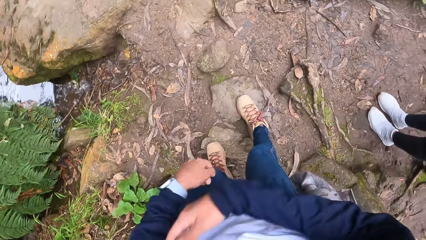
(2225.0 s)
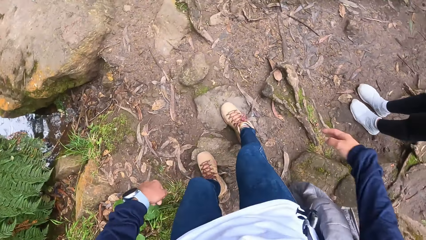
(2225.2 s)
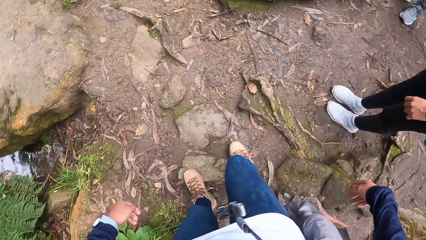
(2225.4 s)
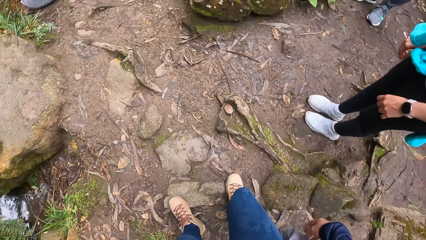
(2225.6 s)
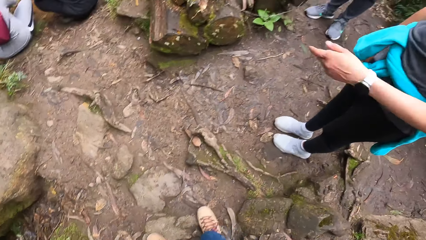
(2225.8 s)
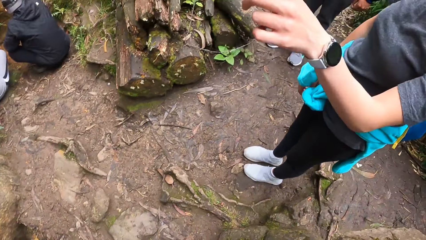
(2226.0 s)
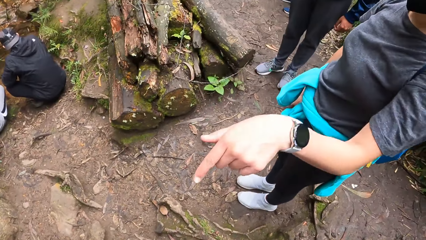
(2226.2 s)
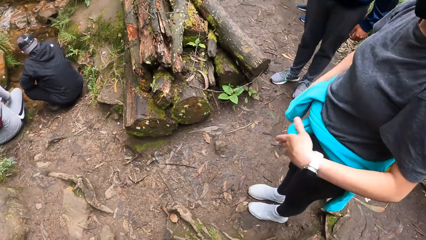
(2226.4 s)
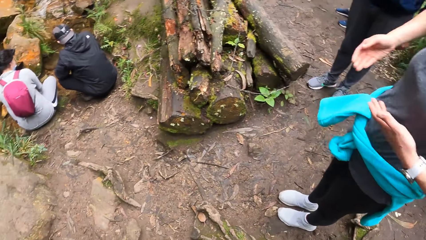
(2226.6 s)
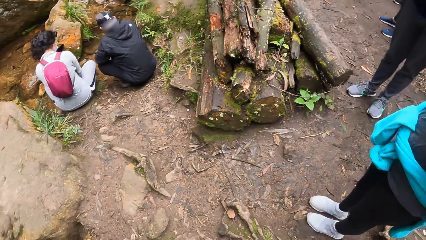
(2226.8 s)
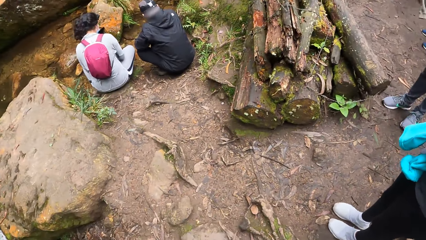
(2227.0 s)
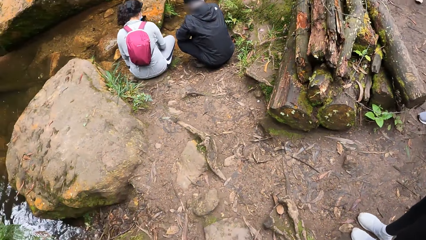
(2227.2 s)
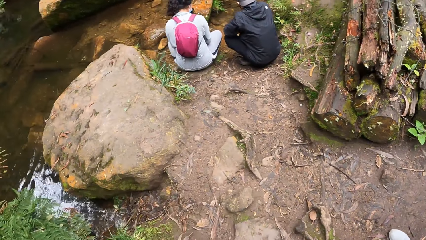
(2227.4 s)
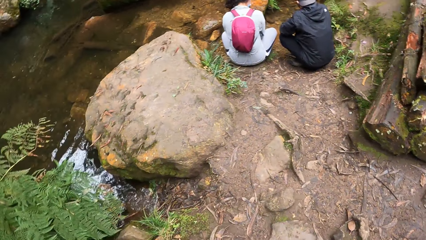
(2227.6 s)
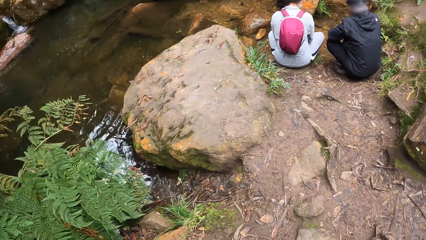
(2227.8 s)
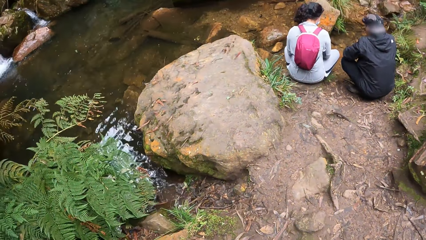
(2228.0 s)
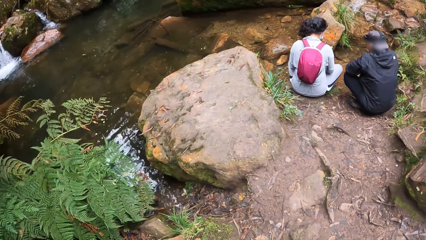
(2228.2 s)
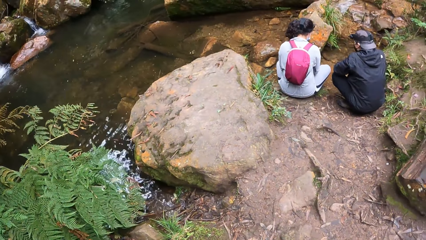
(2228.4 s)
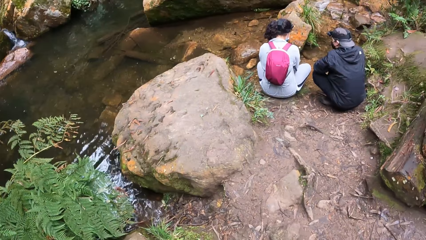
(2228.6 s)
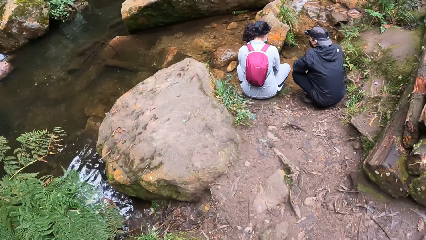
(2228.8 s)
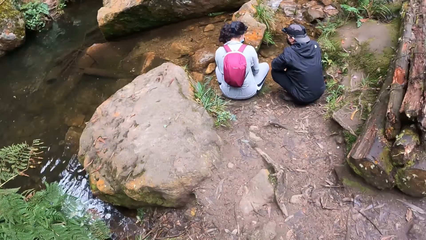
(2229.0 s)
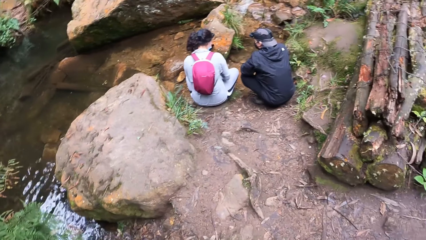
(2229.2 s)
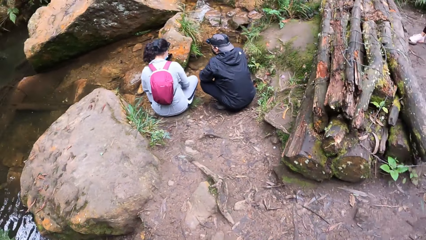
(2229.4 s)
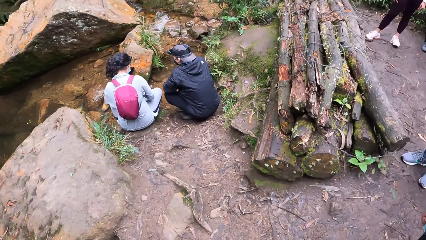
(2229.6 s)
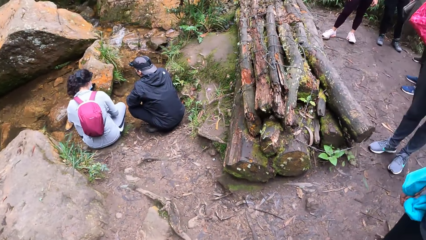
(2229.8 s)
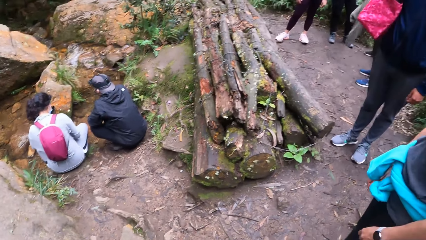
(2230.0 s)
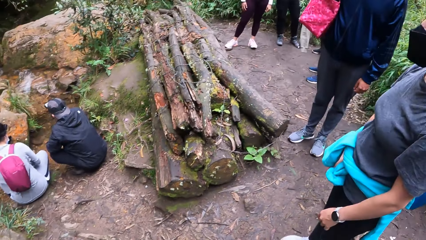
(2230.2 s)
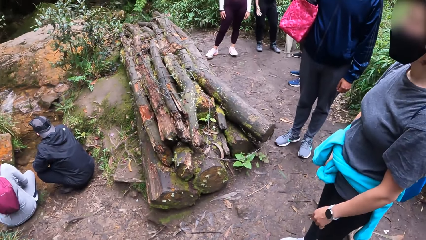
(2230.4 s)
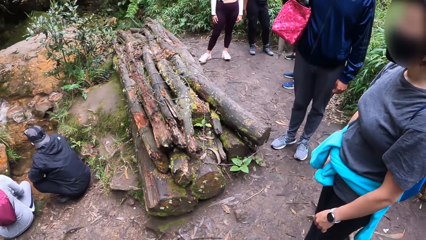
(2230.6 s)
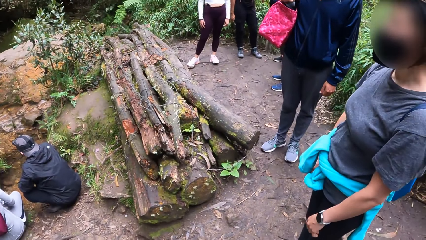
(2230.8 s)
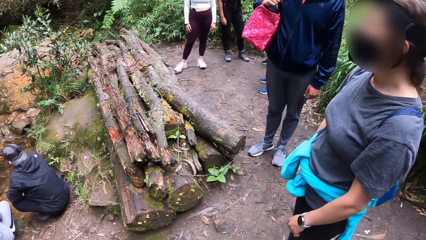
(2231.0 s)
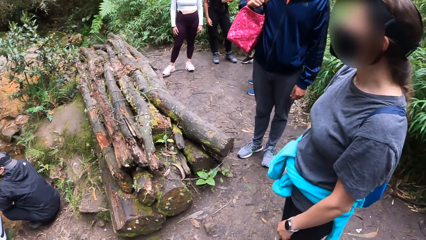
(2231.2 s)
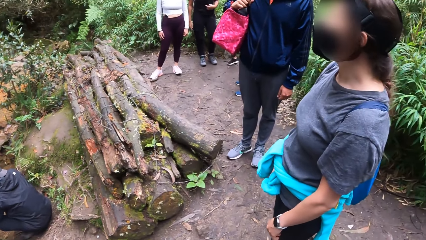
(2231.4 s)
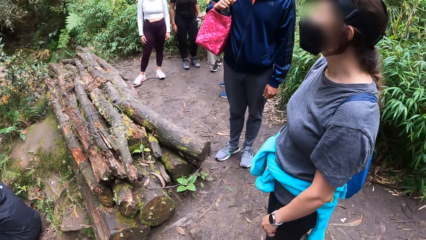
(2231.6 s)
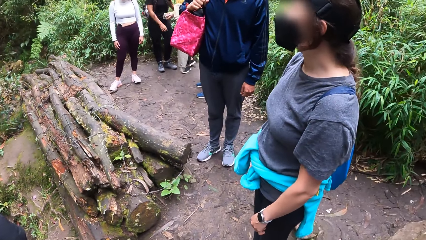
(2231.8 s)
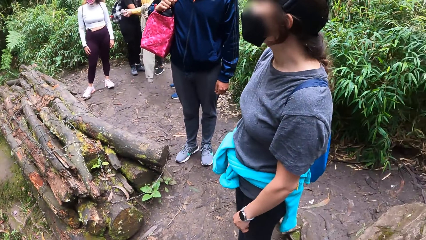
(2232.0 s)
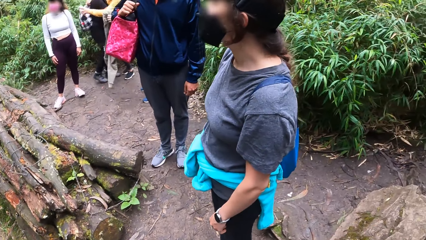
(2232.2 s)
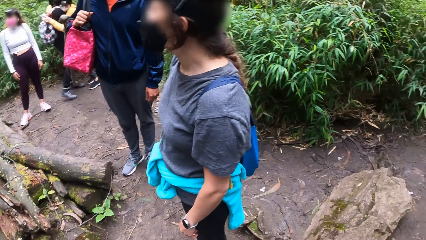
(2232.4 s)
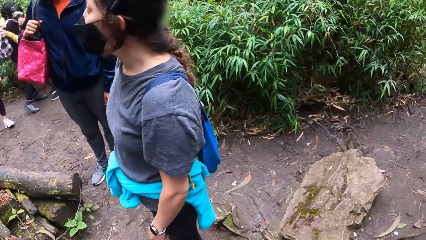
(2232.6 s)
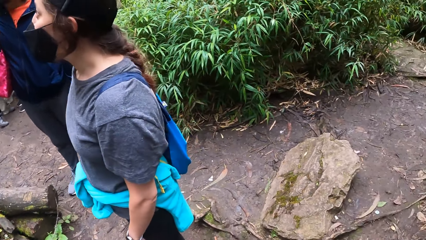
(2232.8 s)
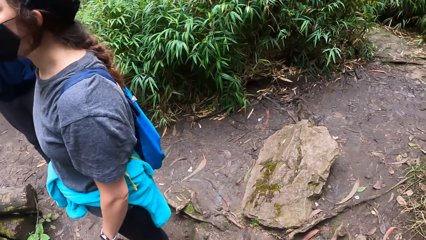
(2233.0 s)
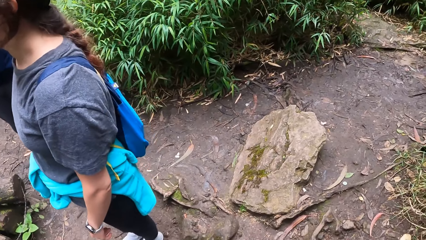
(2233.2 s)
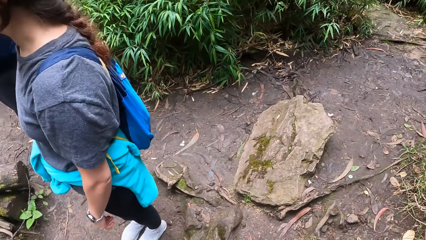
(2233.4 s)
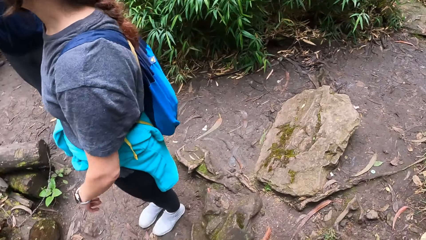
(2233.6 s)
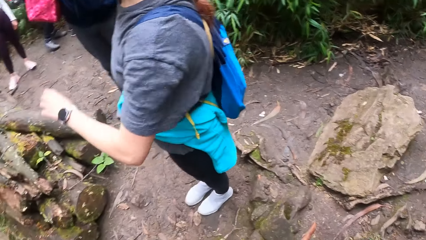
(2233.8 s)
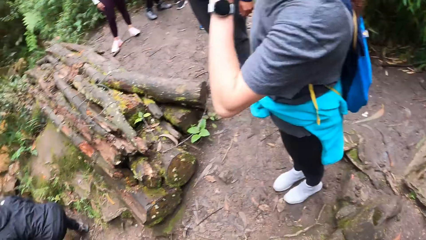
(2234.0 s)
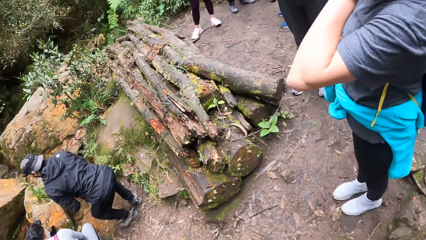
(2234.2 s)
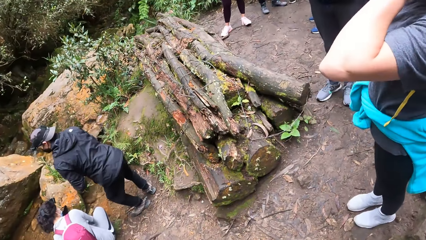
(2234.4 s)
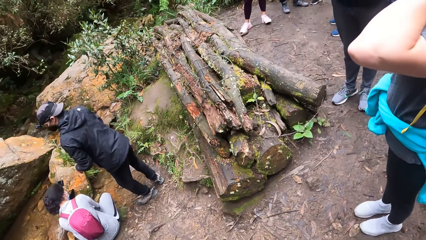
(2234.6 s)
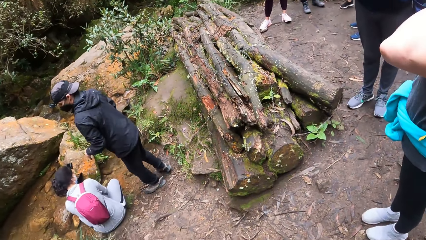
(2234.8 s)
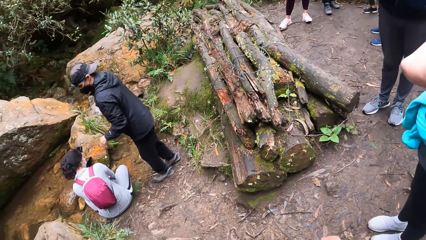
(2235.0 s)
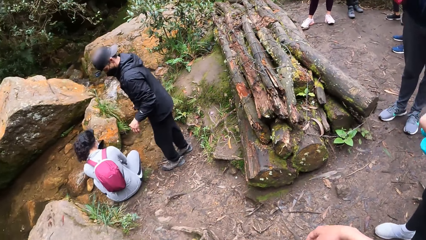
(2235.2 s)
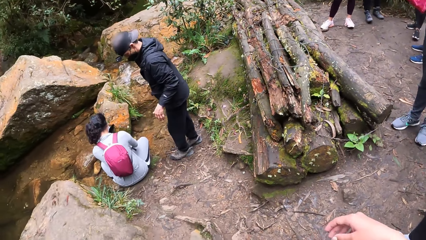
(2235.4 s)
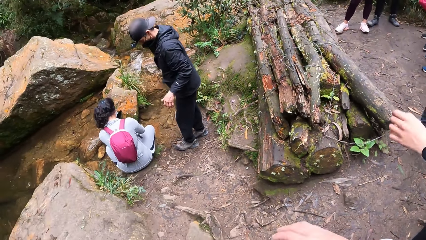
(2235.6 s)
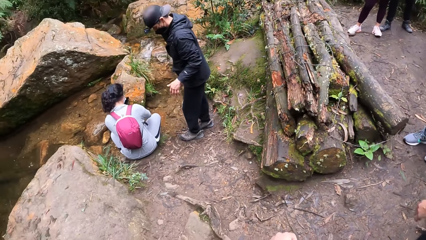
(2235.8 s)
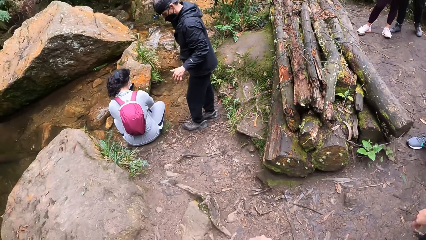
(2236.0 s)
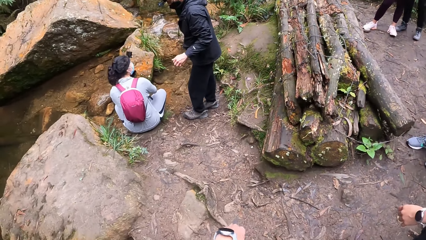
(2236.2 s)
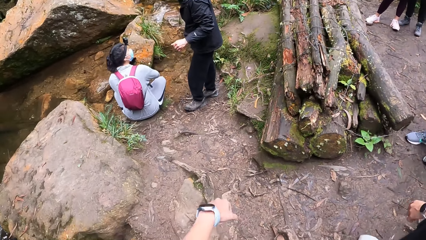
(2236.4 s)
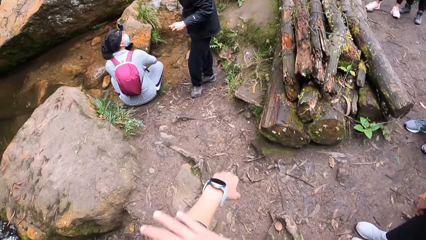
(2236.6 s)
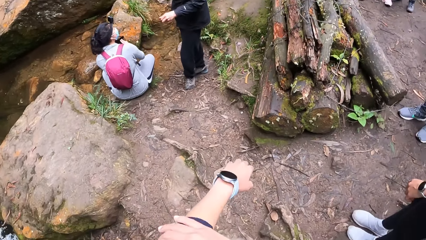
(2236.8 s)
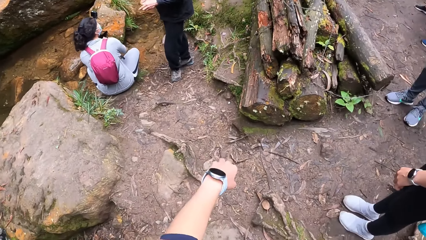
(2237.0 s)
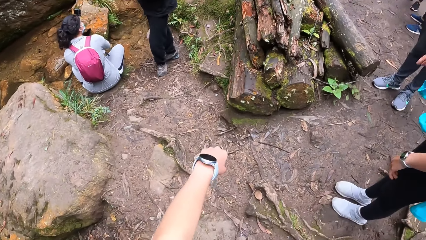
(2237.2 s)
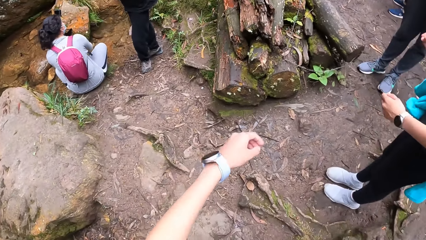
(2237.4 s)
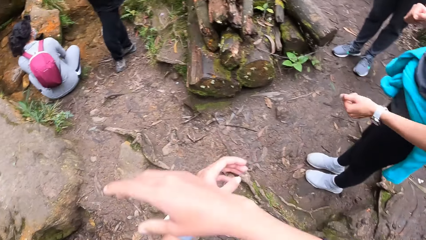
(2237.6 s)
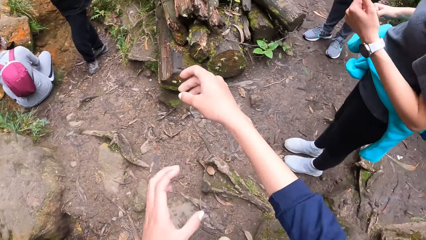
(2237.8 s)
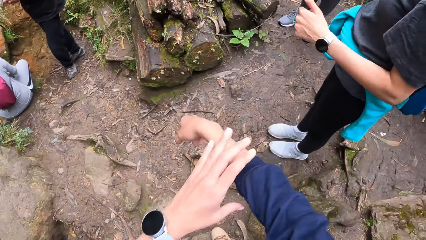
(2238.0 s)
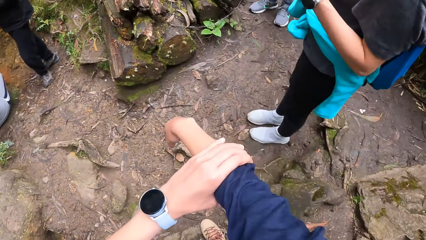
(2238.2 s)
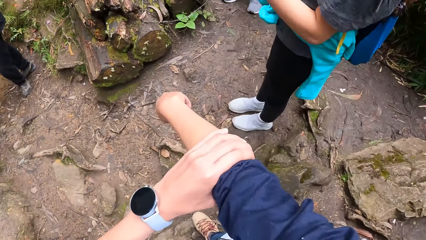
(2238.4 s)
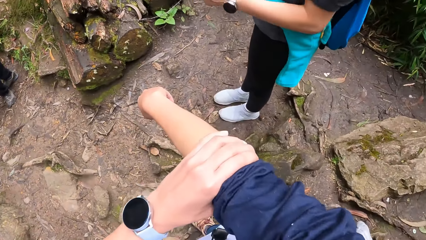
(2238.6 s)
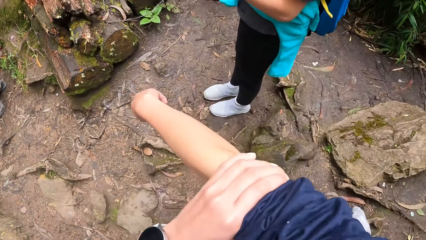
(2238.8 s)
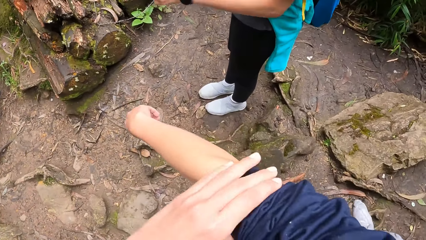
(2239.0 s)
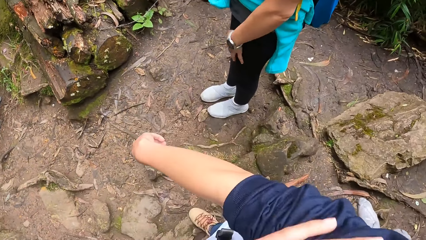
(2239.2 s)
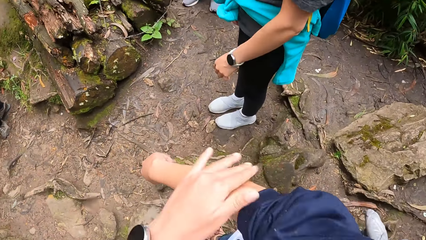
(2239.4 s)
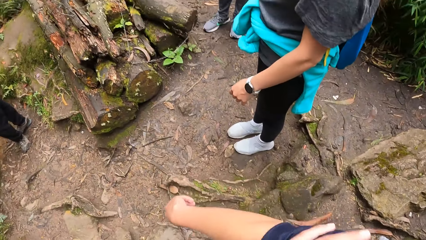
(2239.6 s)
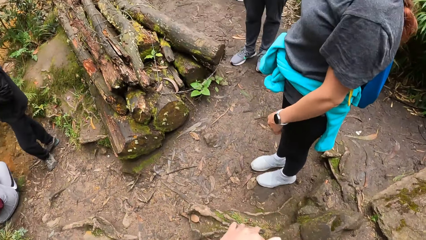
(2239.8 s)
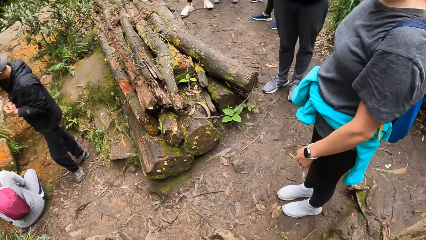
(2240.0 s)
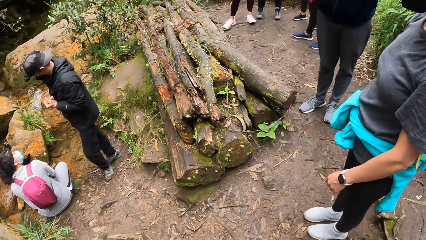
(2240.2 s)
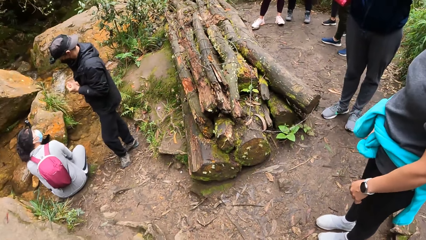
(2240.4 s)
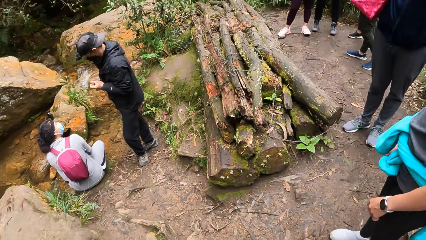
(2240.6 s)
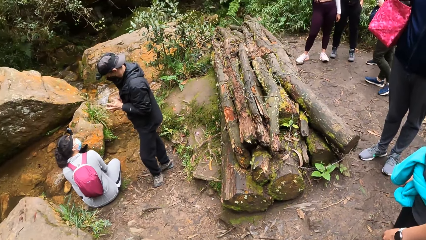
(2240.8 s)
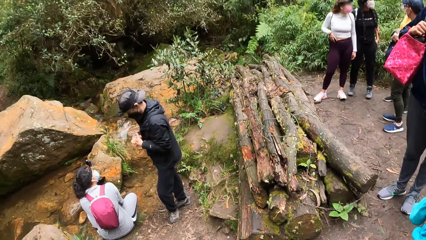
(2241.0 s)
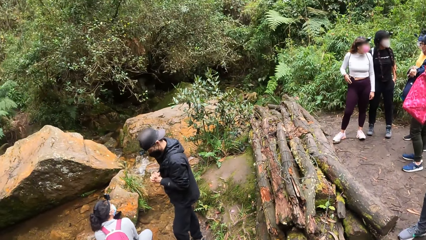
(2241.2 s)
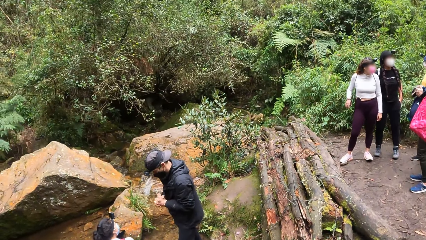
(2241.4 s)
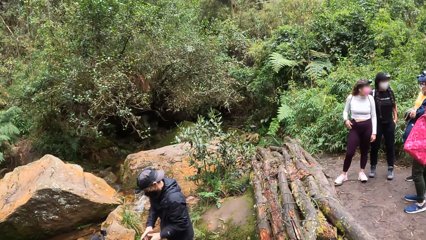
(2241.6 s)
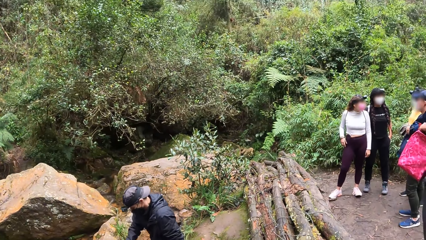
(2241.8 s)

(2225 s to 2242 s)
A woman gestures at the camera wearer. The woman converses with the camera wearer. The camera wearer looks around the stream. A group of people stands by the stream. The camera wearer looks at the woman. A man stands from the stream. The camera wearer rolls up his sleeves. They pull her shirt sleeve with the right hand. They pull her shirt sleeve with the left hand.
